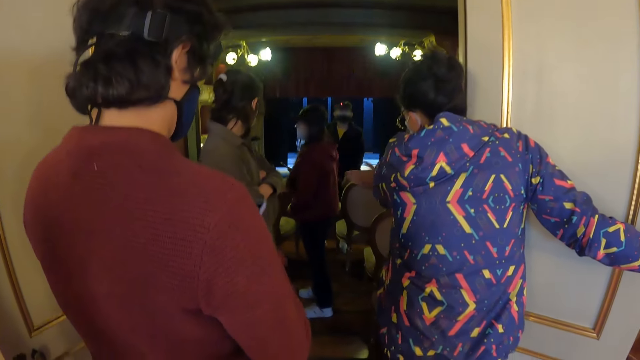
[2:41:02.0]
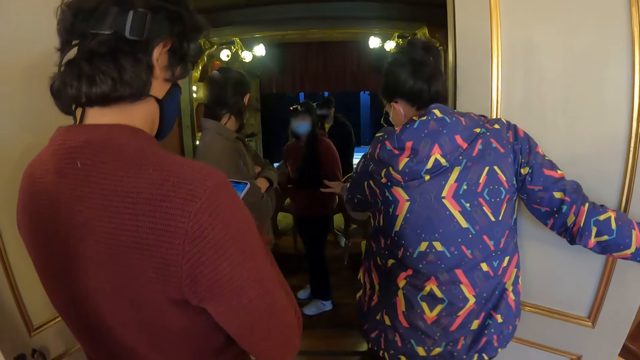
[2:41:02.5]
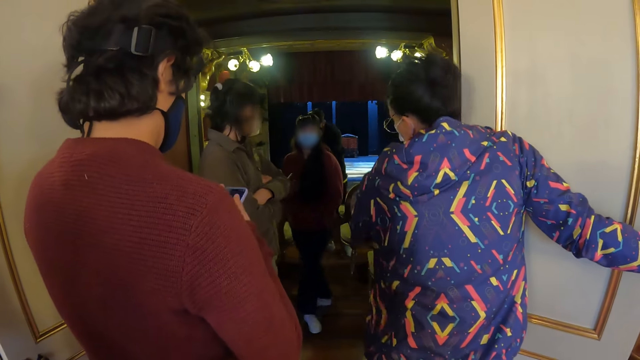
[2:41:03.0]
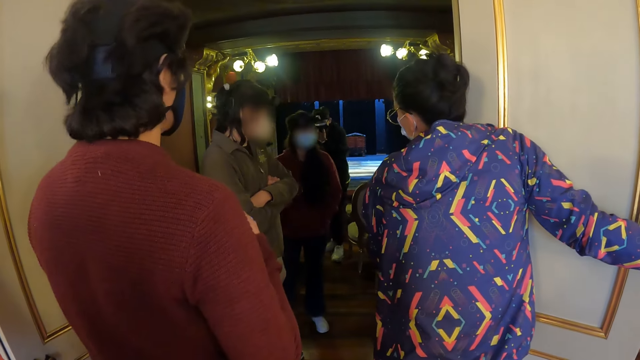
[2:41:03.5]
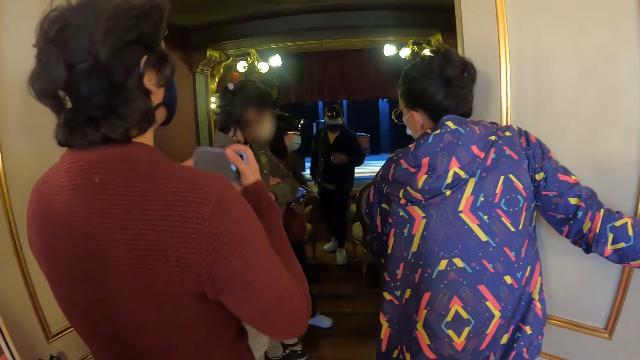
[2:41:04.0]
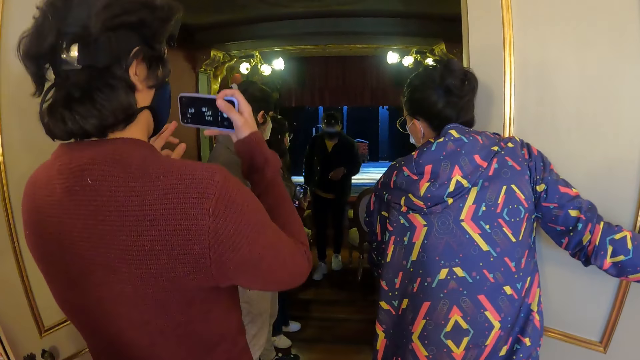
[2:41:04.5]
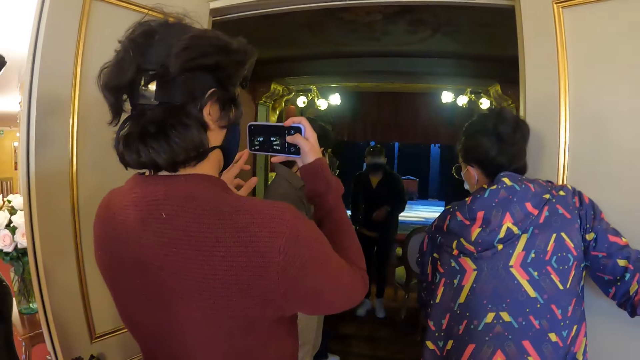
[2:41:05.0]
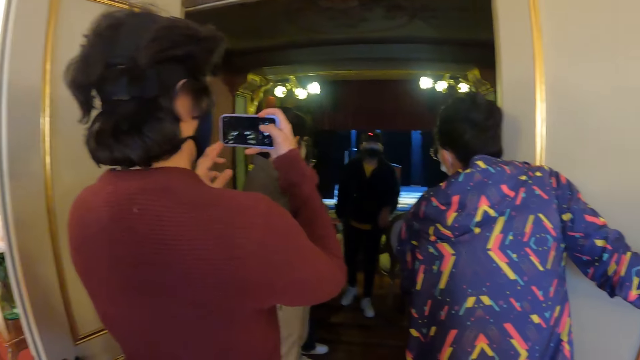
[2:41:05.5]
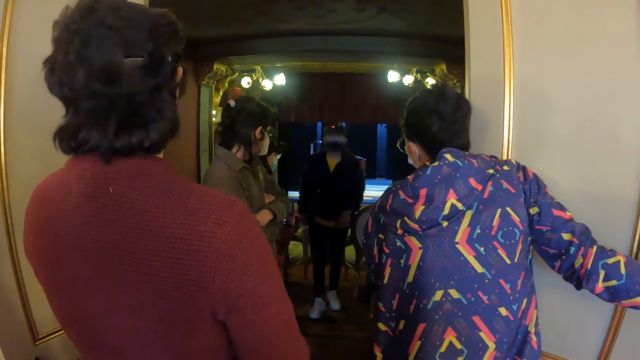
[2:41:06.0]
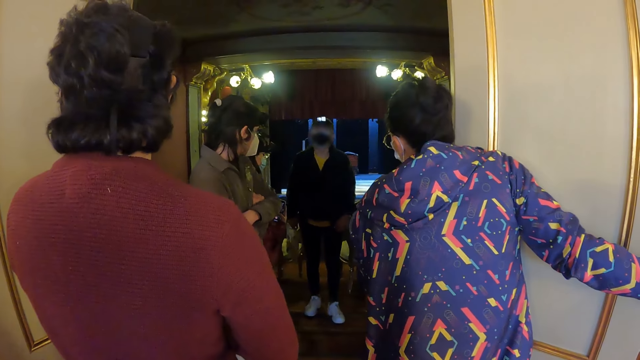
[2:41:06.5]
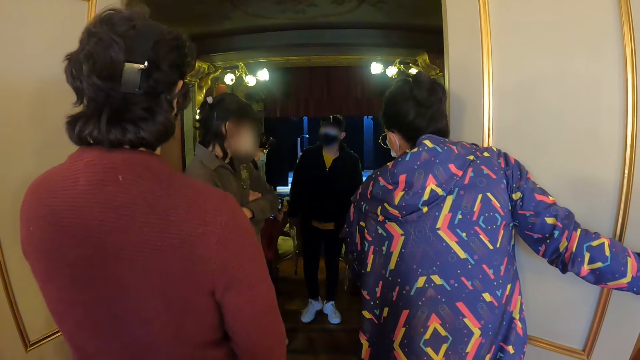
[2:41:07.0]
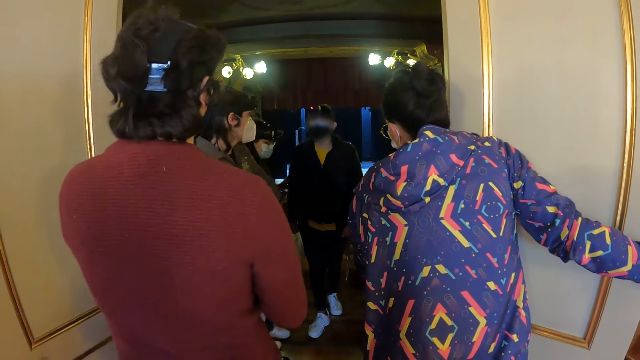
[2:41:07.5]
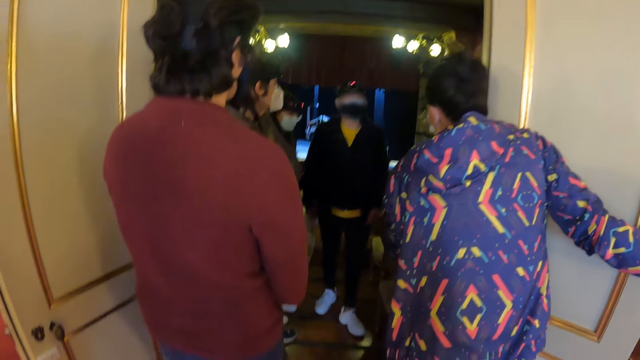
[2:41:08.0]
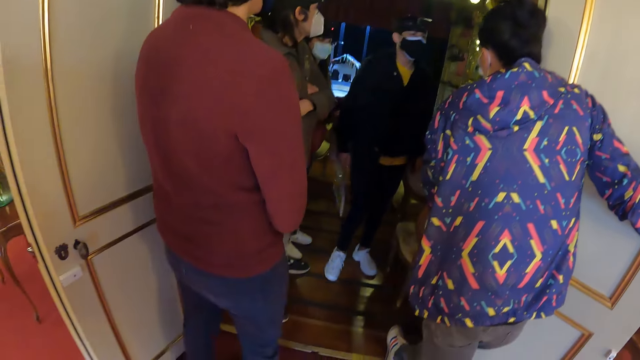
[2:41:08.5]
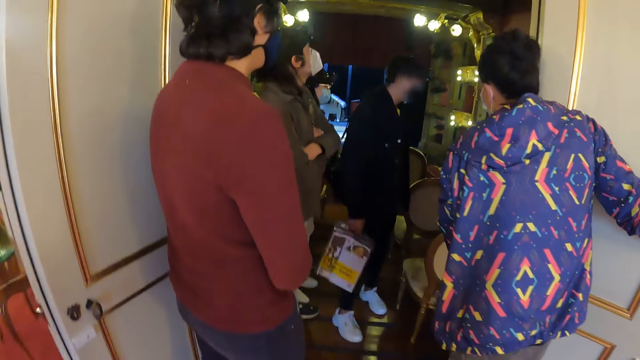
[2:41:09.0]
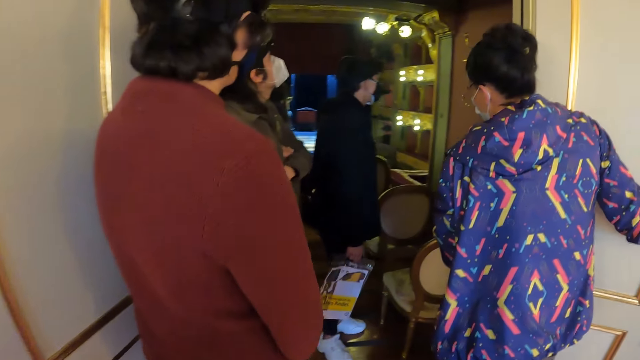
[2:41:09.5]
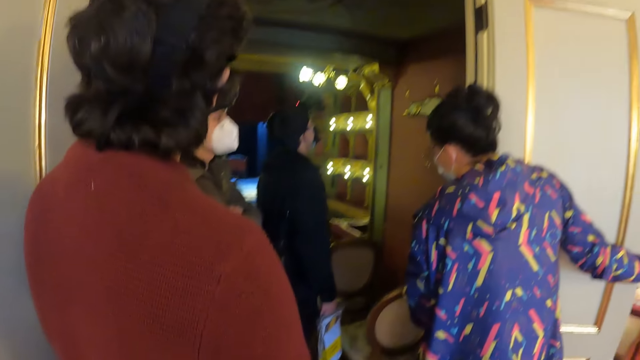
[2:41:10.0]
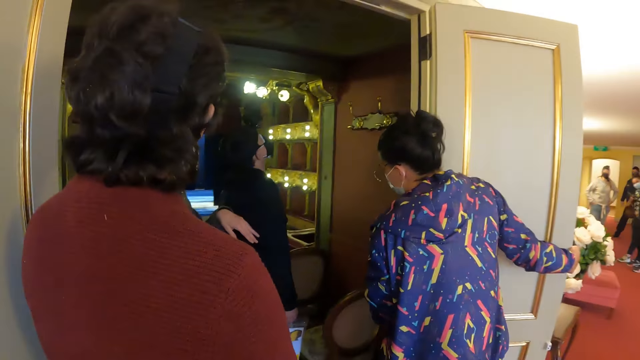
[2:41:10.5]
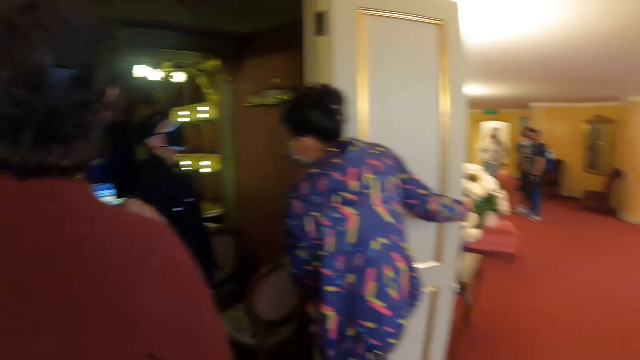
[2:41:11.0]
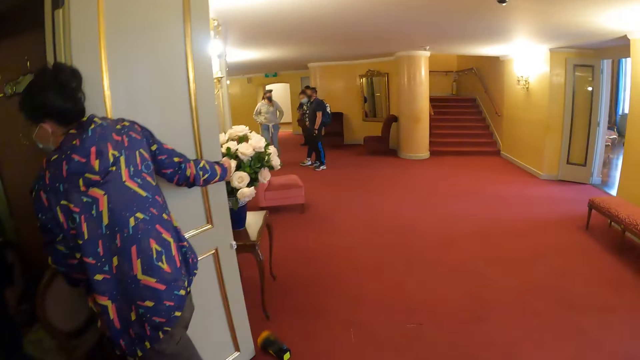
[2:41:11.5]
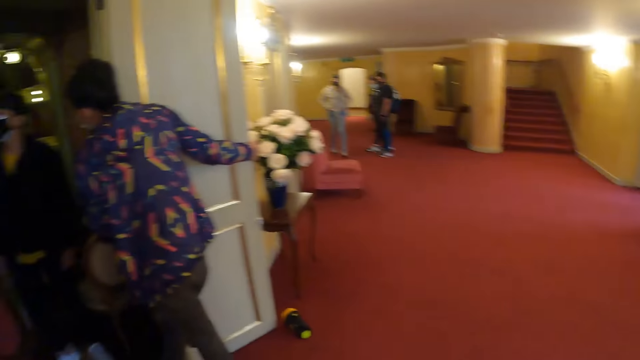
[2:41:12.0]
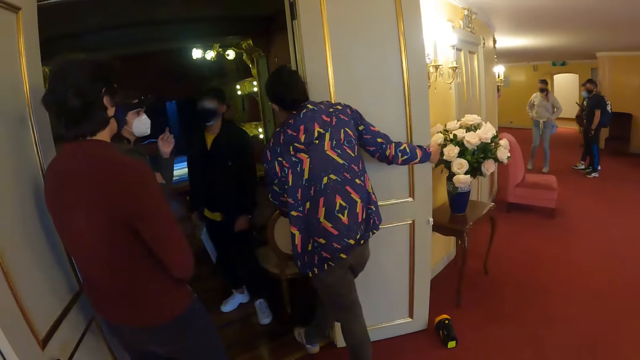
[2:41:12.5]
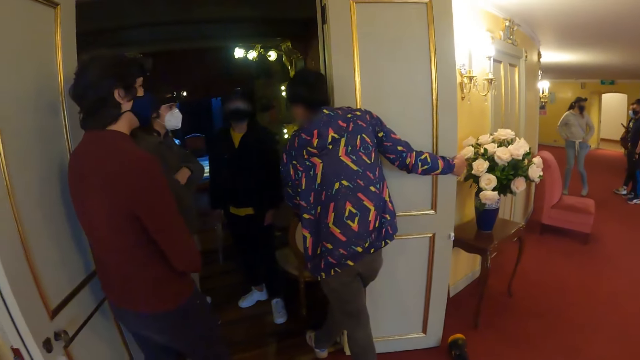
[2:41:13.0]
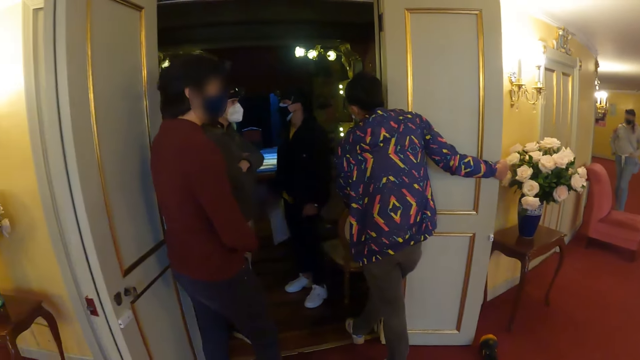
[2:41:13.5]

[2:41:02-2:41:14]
The camera wearer walks towards the room. They look around.

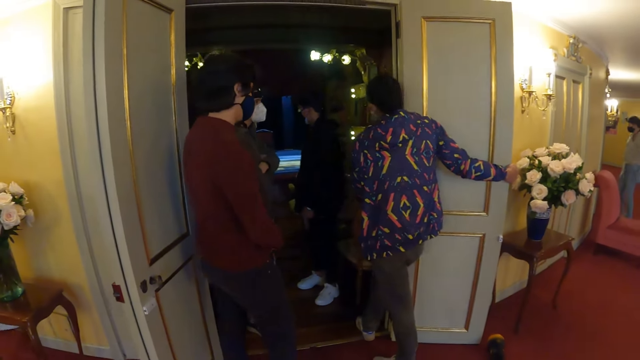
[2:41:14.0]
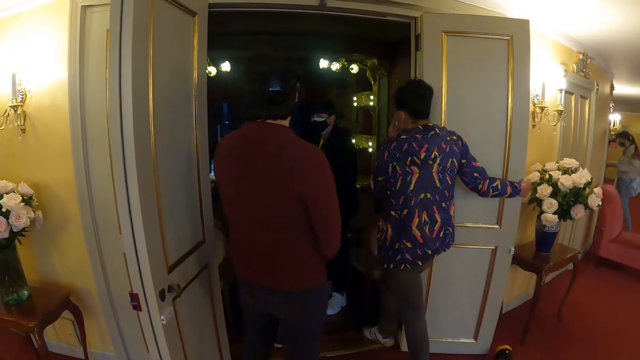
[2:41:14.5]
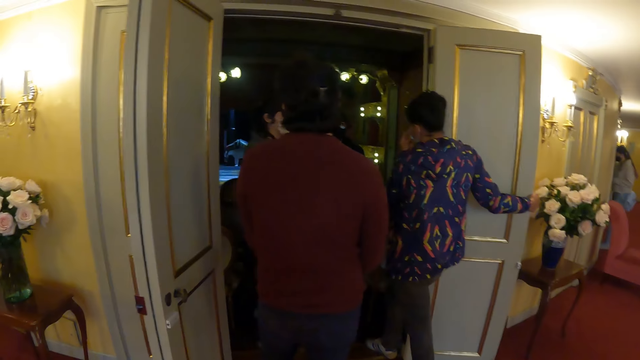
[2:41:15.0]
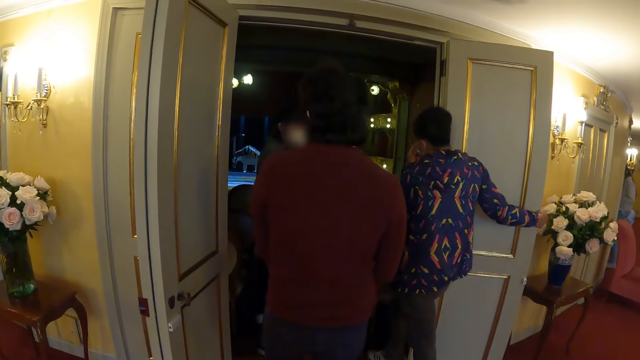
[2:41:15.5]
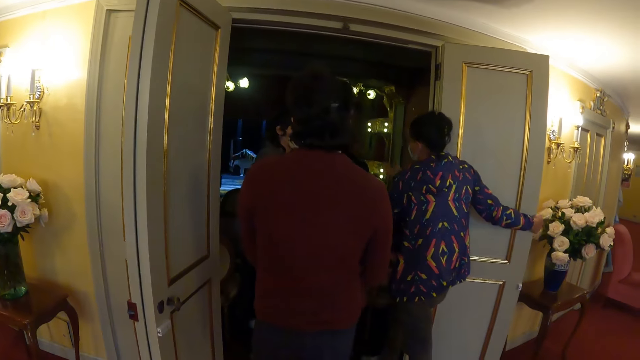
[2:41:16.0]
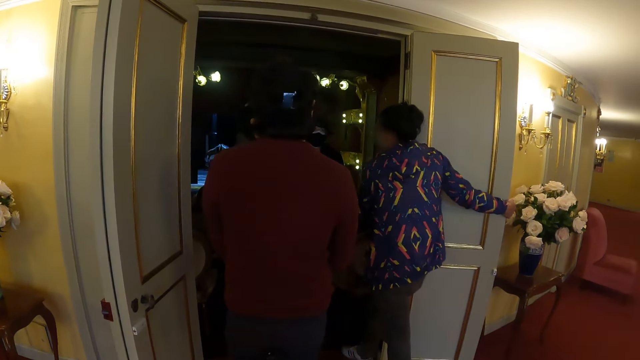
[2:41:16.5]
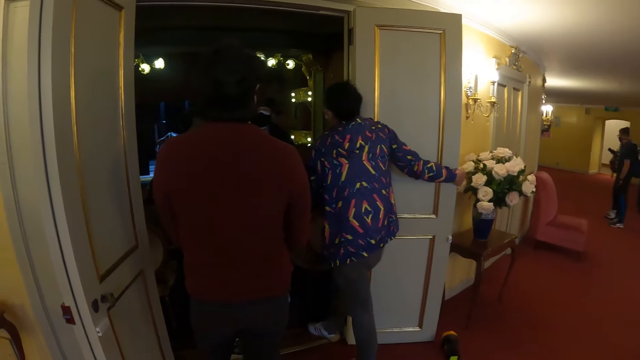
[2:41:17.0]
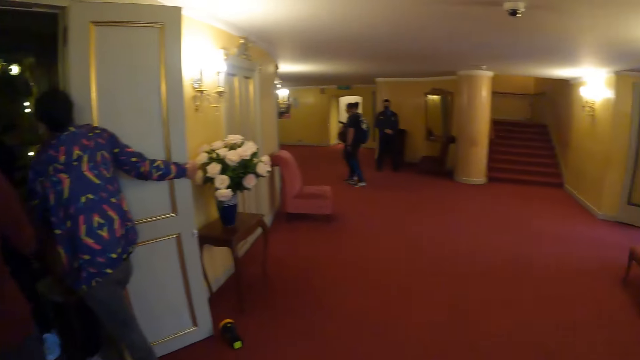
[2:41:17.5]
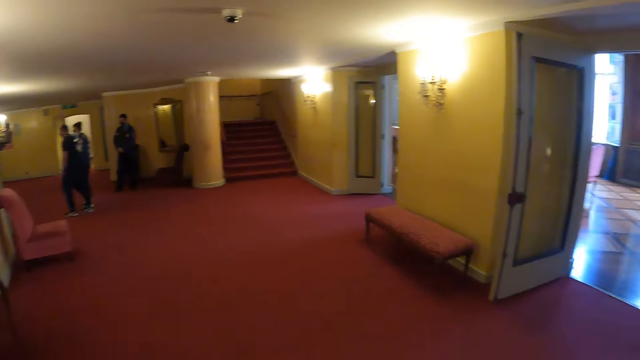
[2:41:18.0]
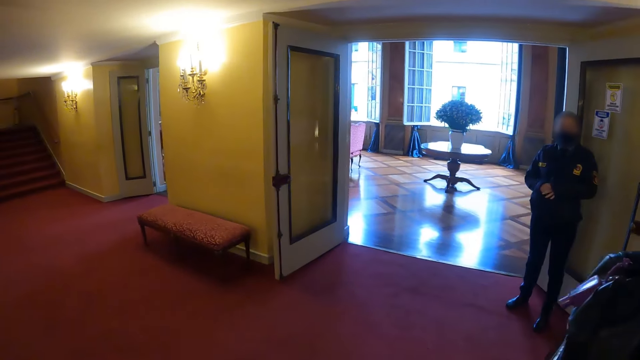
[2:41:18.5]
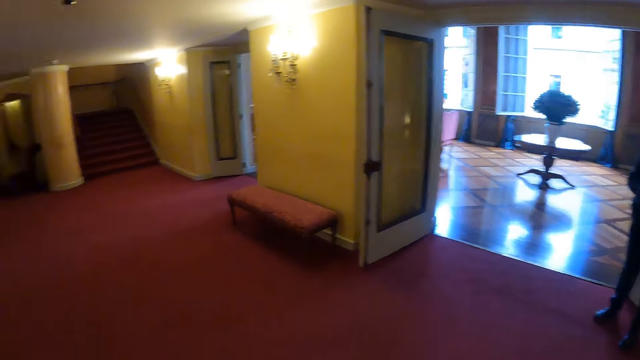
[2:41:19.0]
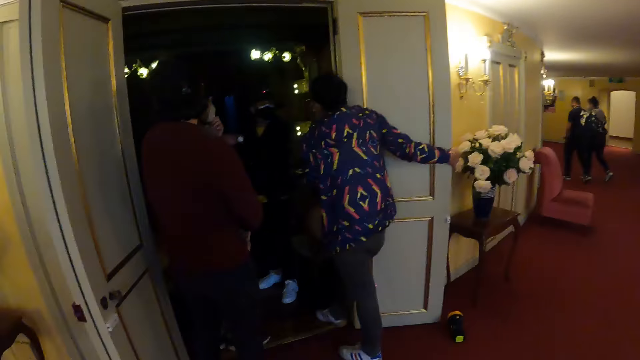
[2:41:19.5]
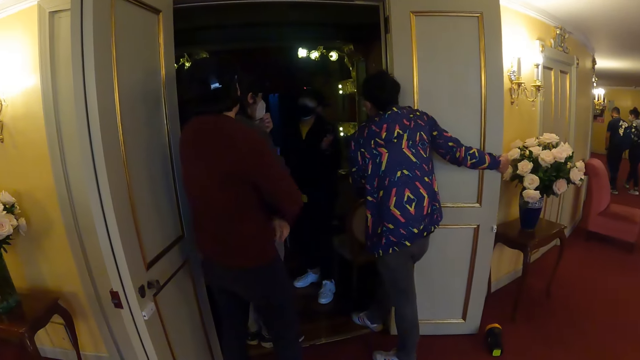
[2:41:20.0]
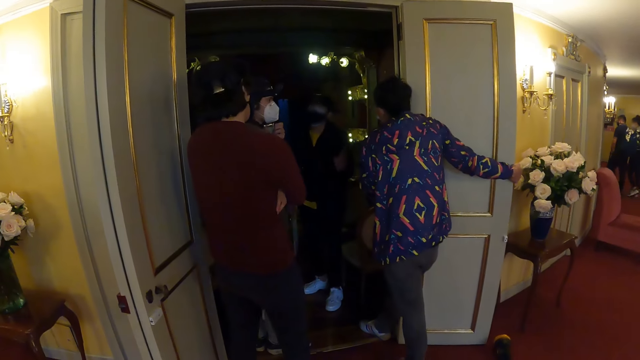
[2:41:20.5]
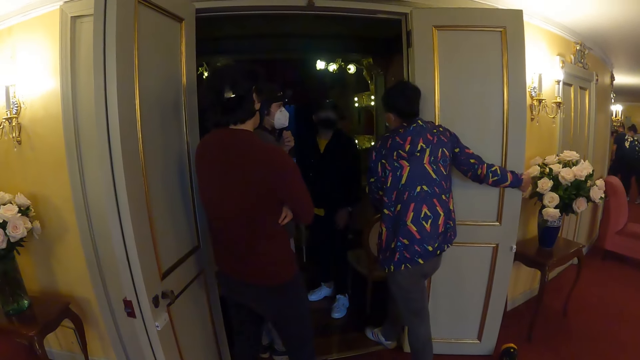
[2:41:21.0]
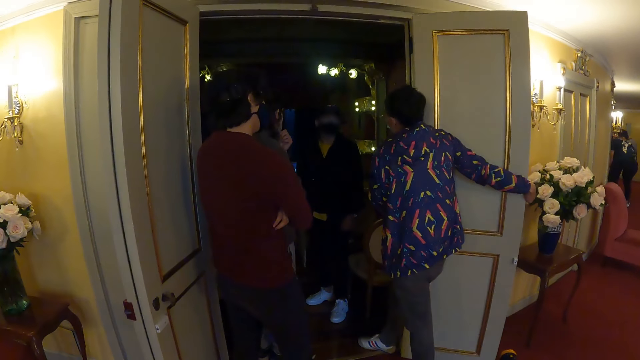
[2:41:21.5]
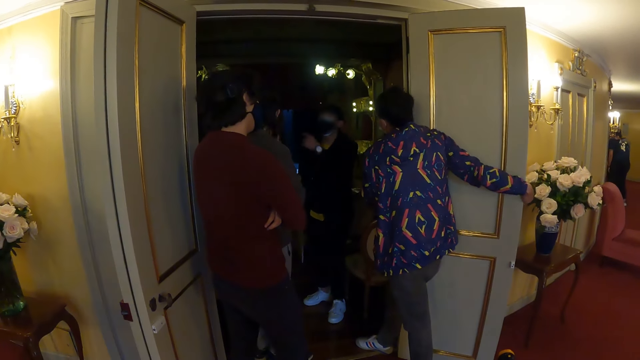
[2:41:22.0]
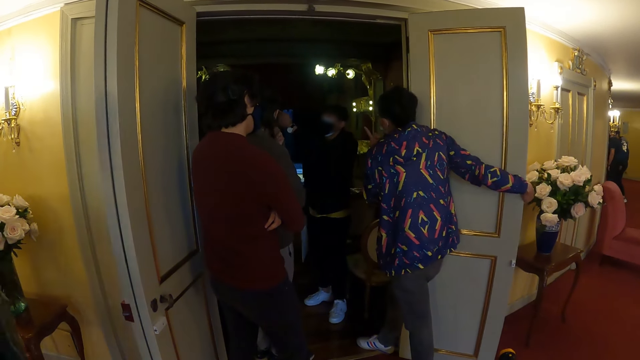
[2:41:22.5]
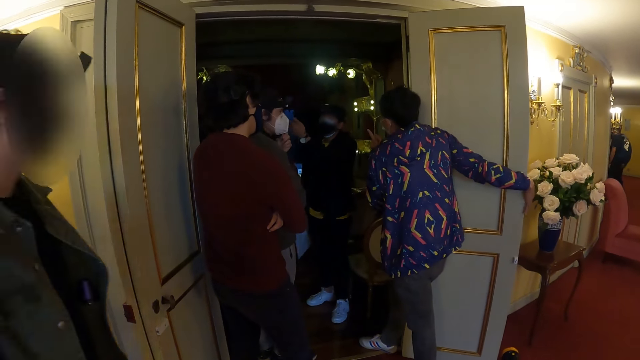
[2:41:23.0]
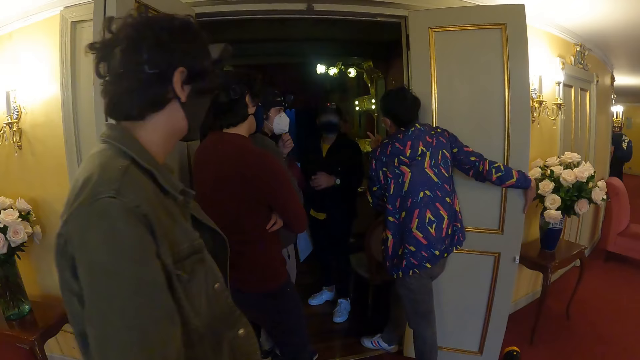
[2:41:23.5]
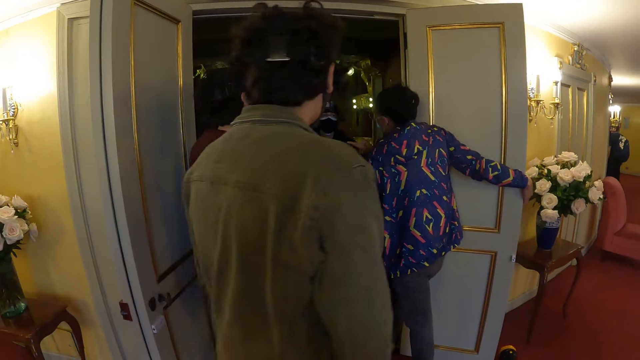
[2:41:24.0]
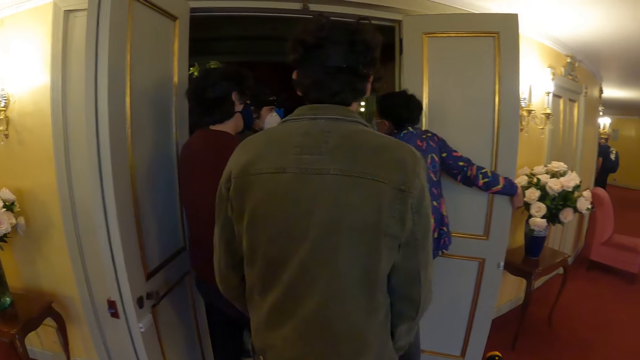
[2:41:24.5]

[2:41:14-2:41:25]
The camera wearer looks at a man. They look around. They look at a woman.
